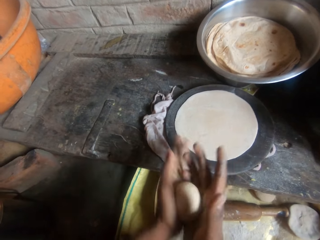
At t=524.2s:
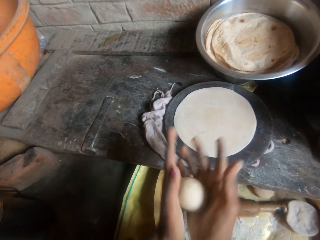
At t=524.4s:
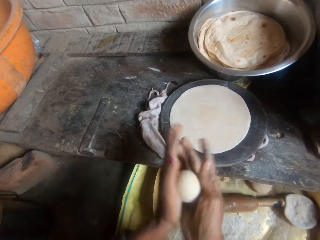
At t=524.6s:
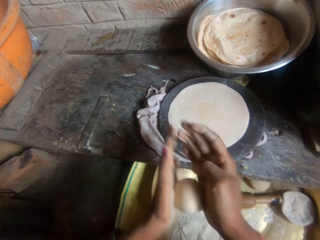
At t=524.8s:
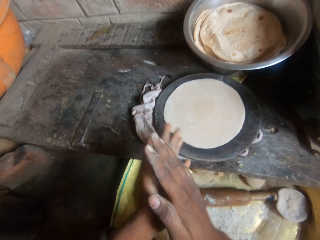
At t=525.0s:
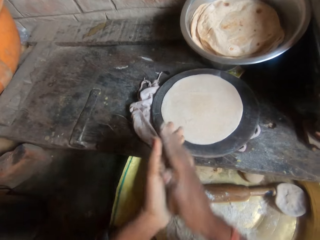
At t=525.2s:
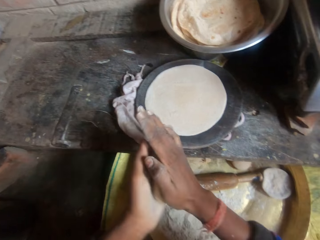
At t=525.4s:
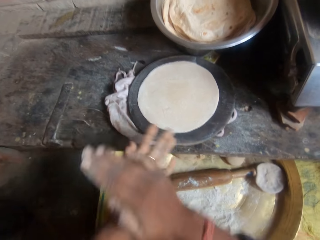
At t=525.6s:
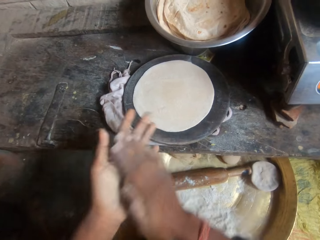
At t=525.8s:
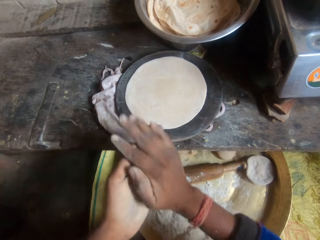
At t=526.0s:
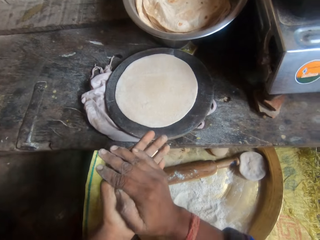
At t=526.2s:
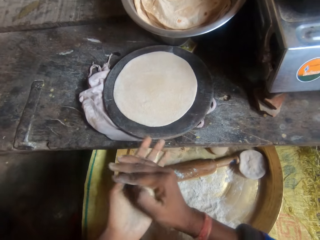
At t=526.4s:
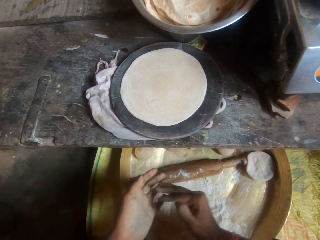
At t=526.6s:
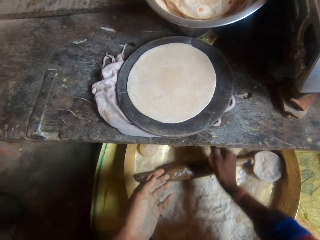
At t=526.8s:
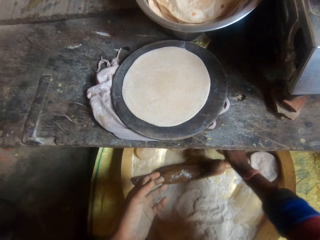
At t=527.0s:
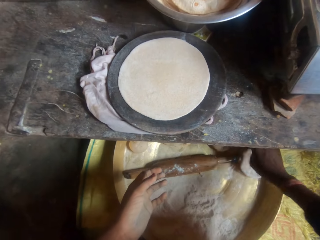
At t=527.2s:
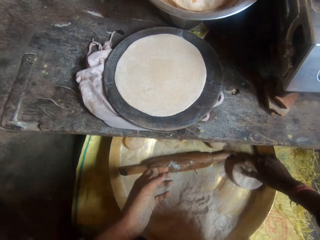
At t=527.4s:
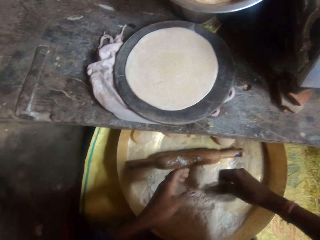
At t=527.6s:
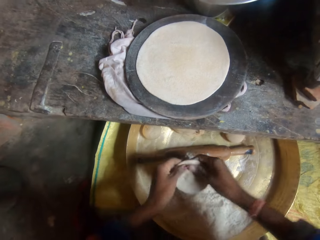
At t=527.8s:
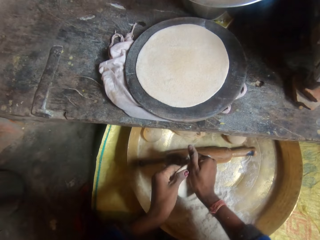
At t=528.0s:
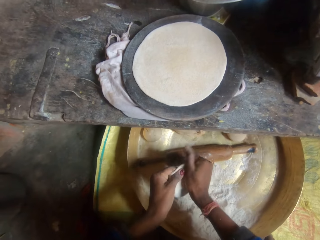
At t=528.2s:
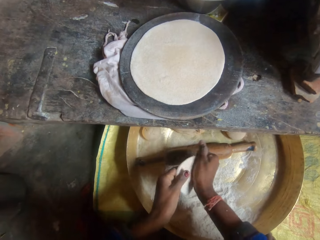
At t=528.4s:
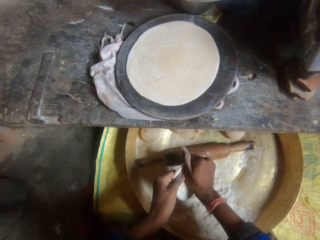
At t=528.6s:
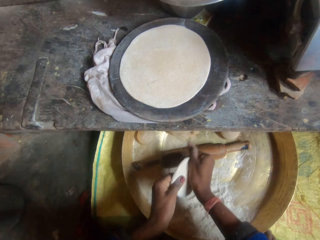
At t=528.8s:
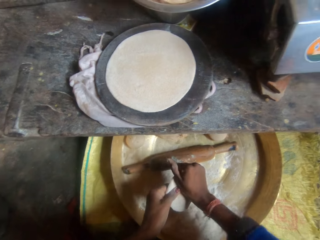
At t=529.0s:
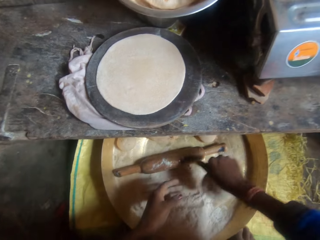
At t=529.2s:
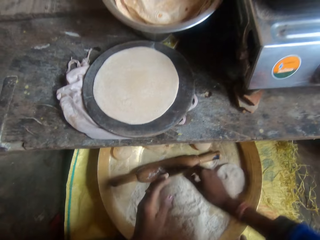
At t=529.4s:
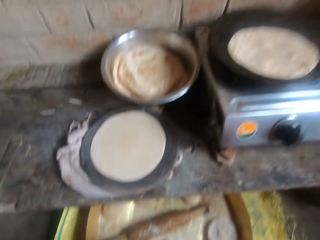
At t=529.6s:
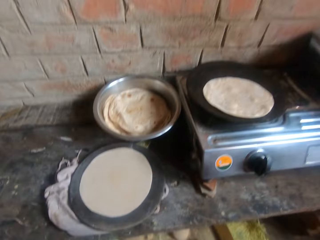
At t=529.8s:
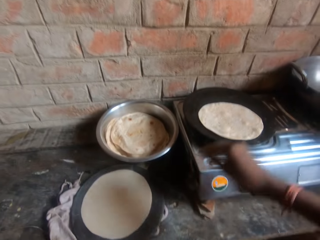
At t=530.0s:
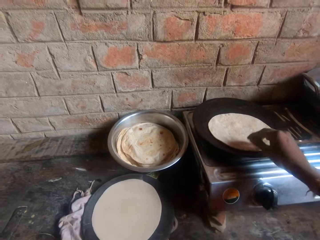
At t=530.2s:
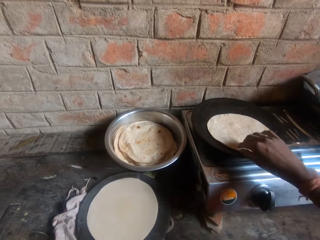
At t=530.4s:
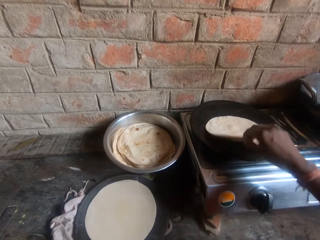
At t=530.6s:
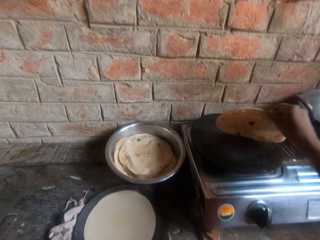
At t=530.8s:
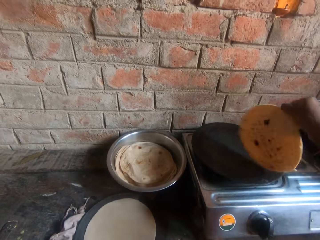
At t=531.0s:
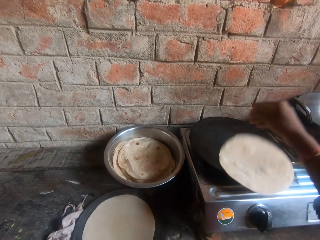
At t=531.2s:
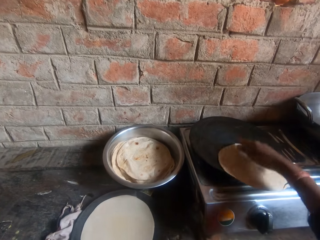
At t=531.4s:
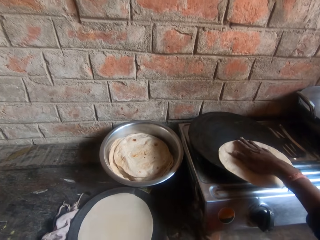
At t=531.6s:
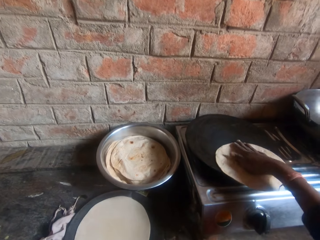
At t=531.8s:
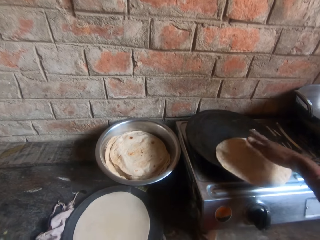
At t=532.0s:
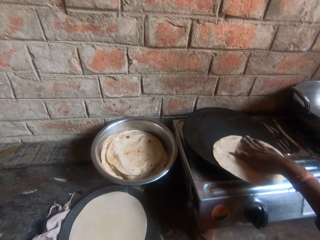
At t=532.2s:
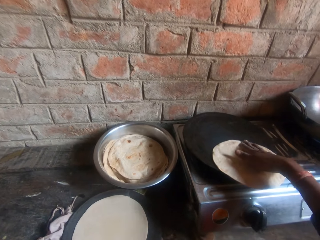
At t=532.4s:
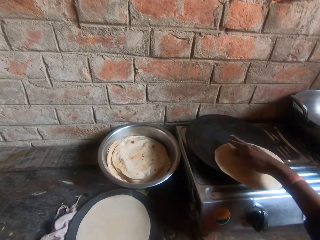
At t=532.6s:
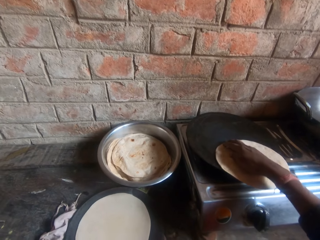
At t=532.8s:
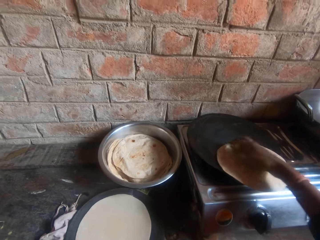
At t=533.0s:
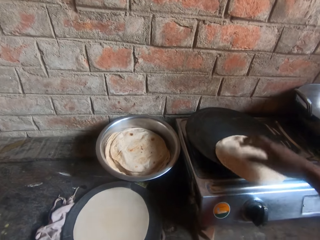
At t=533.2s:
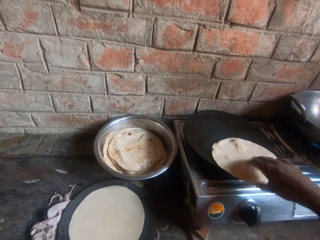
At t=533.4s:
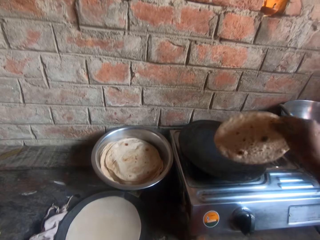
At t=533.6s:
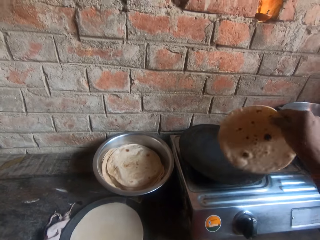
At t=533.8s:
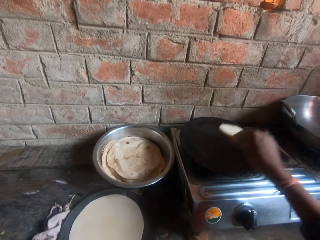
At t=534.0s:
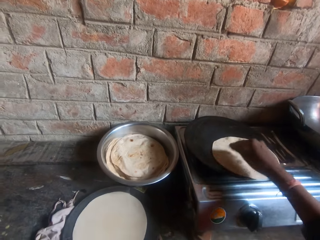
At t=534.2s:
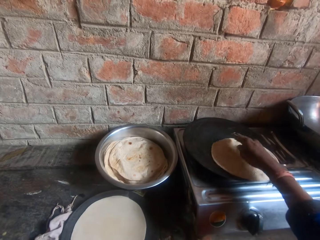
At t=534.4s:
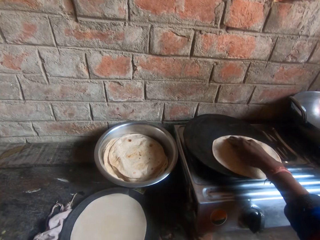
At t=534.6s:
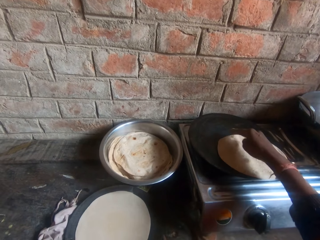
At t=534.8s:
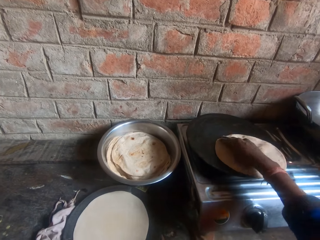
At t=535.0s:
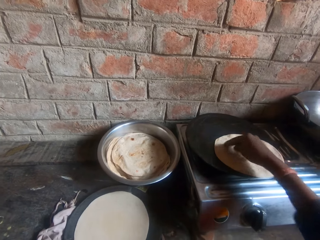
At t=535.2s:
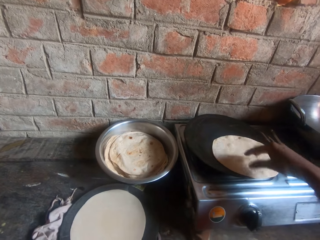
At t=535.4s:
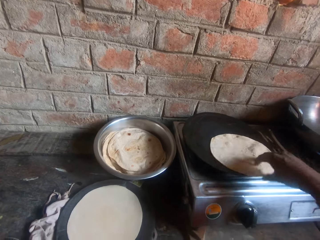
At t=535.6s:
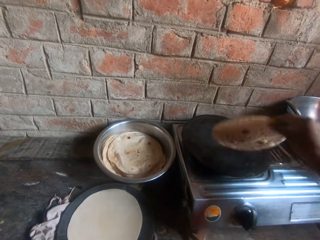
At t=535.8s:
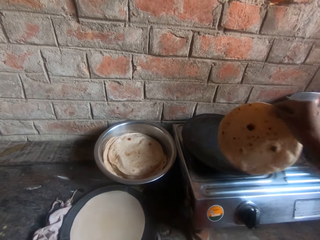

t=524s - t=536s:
The camera wearer drops the dough in the bucket. He picks up another dough and kneads the dough from the bucket with his hands. He drops the dough in the bucket. He flips the roti on the griddle. He lifts the tortilla and presses the tortilla. He lifts the tortilla and presses the tortilla.

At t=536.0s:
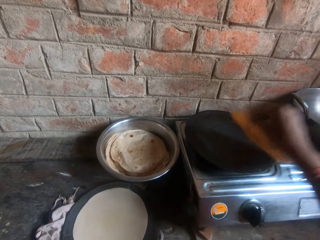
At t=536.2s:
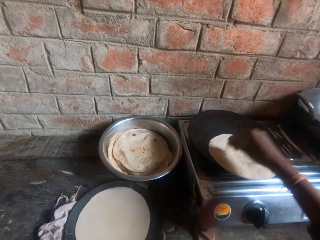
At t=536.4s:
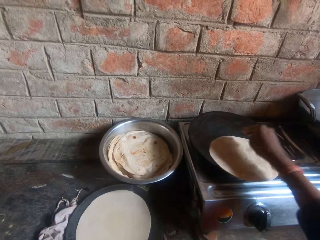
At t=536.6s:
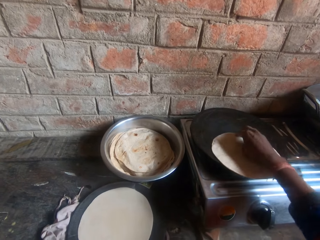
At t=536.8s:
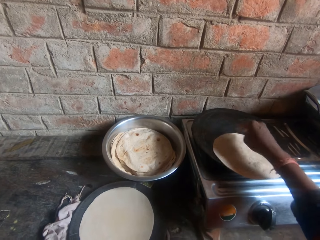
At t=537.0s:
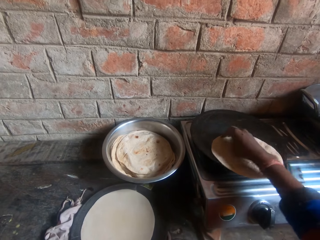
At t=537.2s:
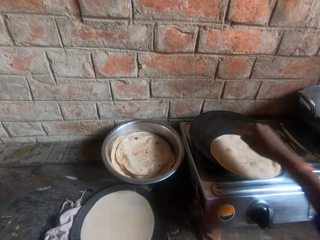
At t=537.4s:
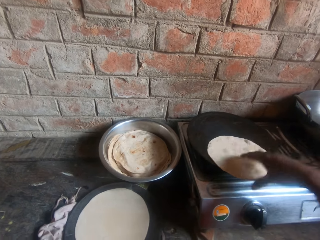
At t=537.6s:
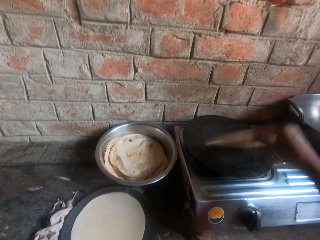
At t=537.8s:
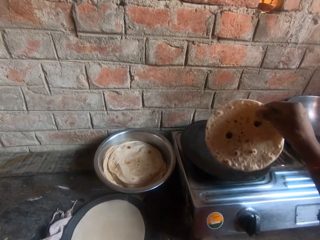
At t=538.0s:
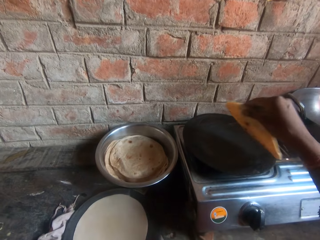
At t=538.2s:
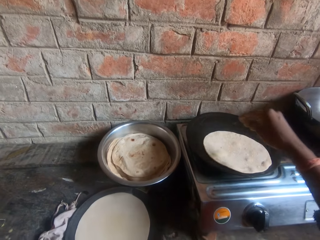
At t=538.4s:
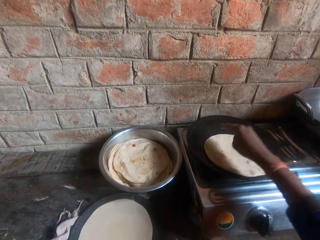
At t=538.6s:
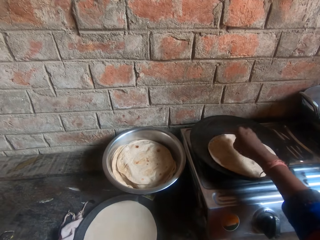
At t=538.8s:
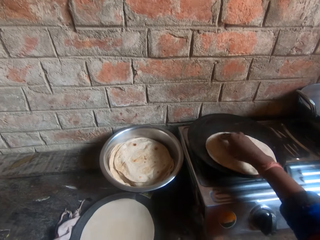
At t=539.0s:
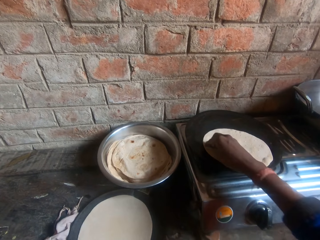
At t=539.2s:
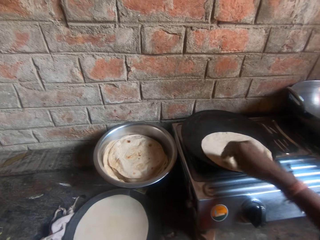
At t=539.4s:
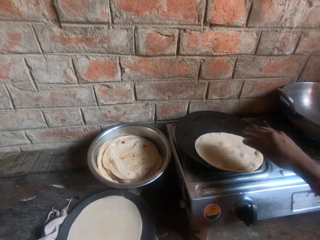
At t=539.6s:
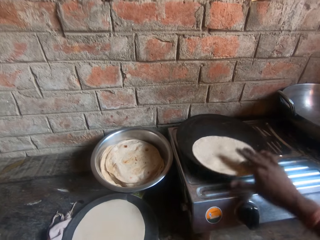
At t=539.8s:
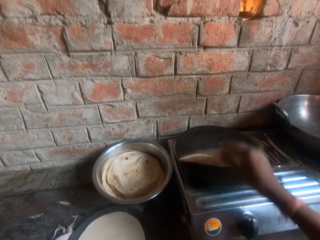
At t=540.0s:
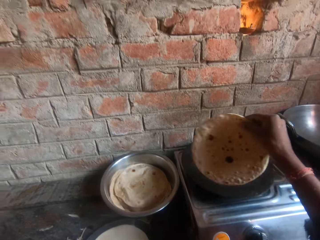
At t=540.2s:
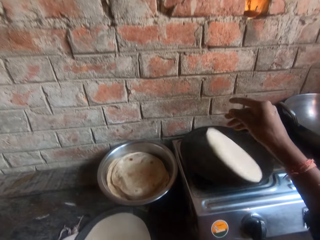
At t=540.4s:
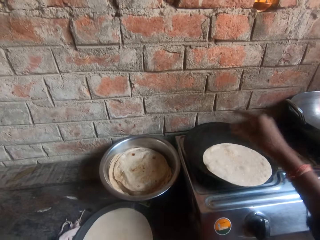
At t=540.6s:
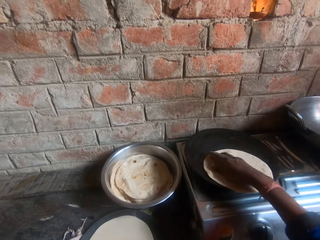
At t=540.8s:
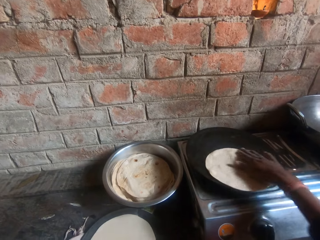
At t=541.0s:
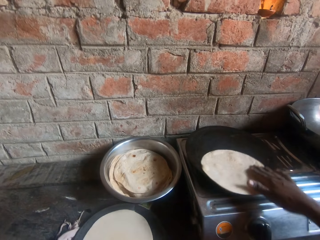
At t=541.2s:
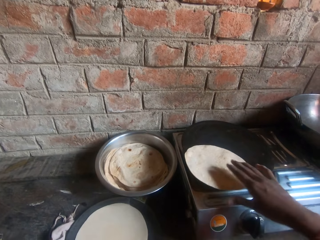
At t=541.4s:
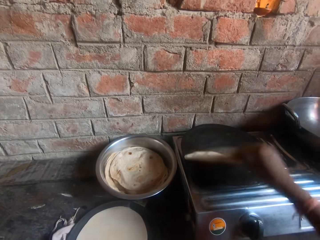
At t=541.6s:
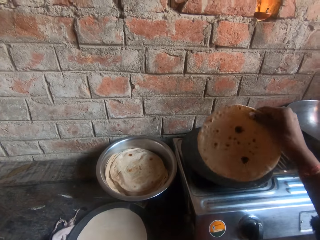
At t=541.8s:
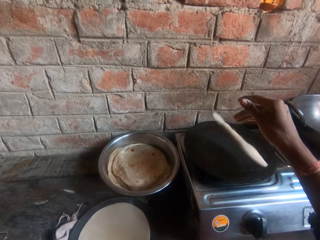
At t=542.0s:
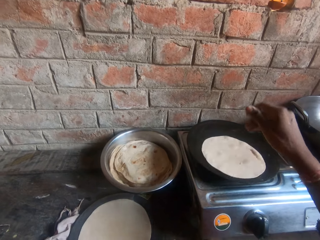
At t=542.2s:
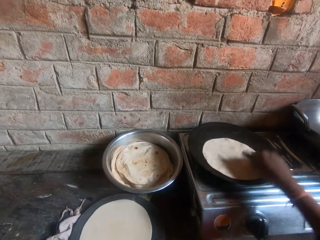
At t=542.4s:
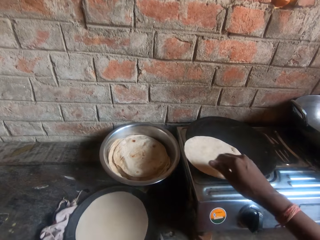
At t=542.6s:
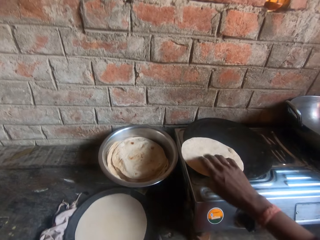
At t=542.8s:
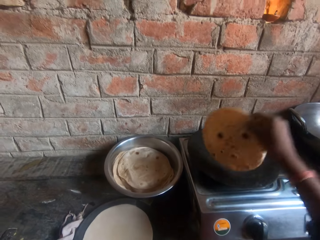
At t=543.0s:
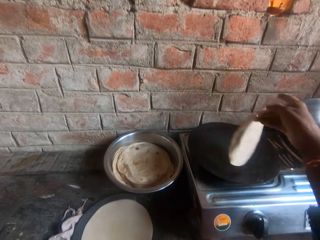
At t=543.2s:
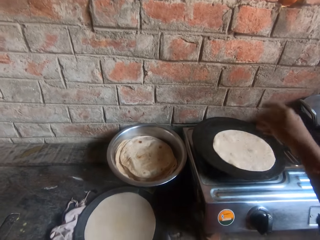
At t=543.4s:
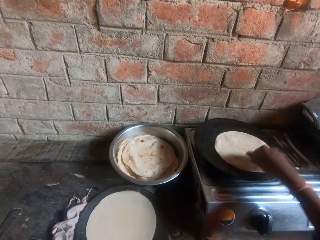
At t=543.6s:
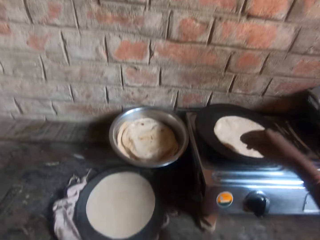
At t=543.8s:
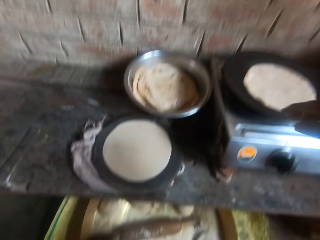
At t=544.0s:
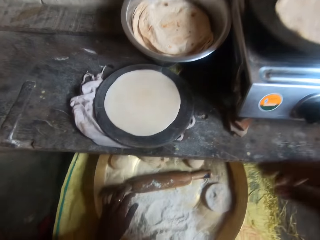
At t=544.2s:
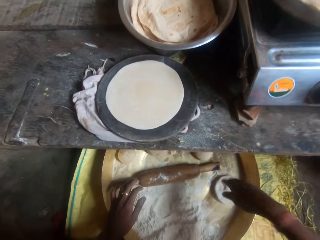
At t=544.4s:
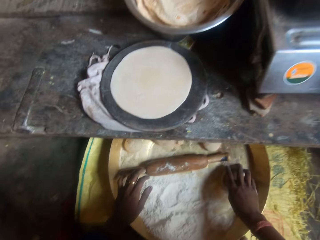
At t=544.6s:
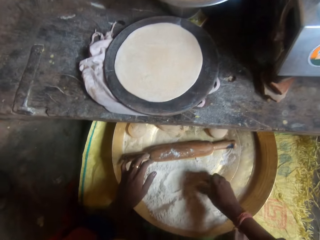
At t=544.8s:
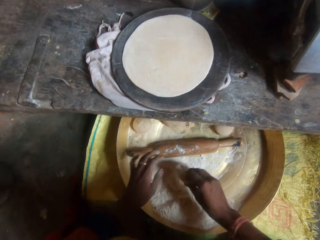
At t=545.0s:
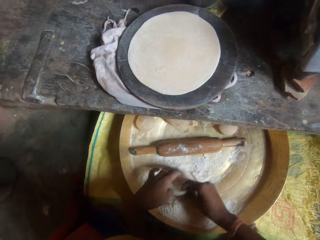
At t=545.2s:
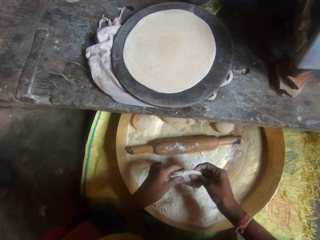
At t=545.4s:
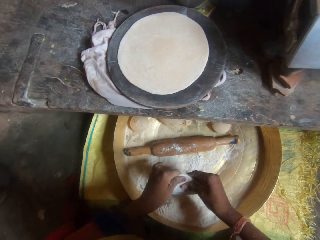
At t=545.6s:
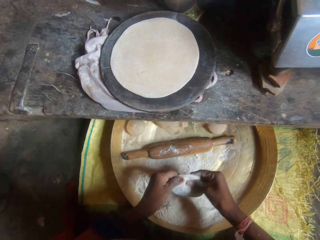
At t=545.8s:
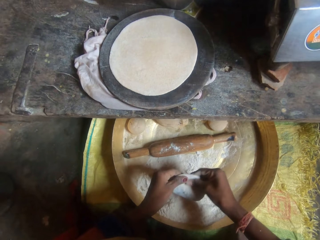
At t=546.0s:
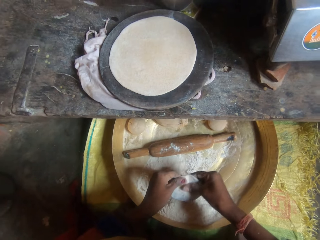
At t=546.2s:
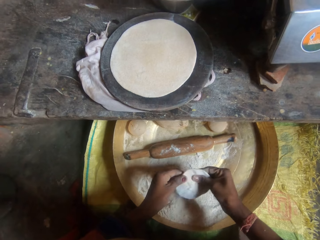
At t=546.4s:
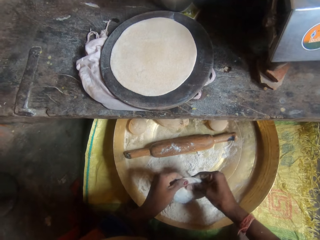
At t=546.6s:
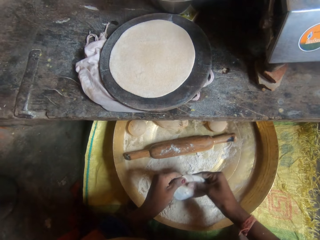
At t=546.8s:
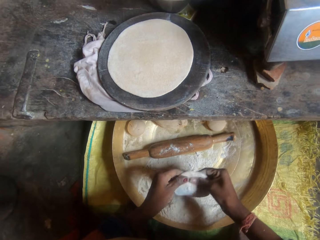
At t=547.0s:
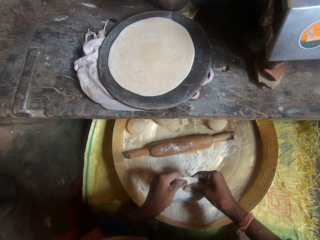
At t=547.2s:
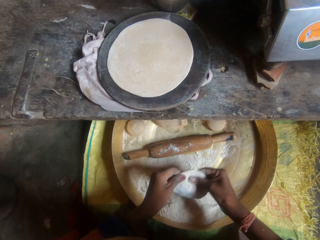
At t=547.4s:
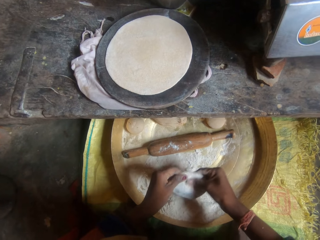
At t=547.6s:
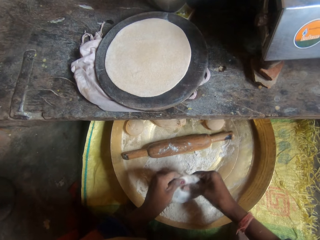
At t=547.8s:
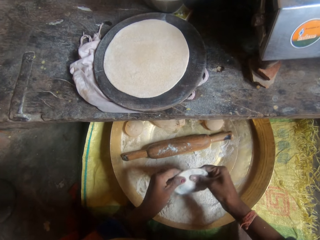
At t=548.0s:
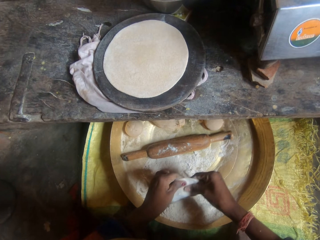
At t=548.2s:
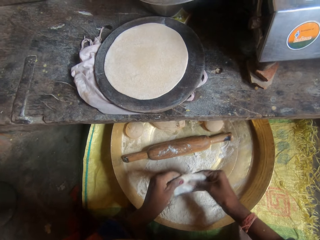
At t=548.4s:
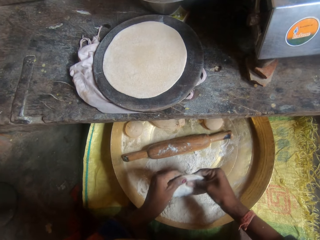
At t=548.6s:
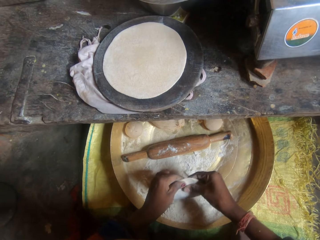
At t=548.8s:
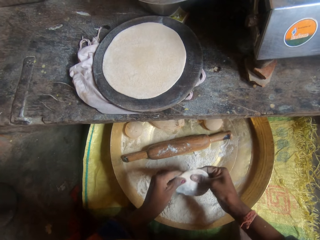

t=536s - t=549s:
The camera wearer lifts the tortilla and presses the tortilla. He lifts the tortilla and presses the tortilla. He lifts the tortilla and presses the tortilla. He lifts the tortilla and presses the tortilla. He lifts the tortilla and presses the tortilla. He takes the dough, rolls the dough in flour inside the bucket, and kneads the dough with his hands.
